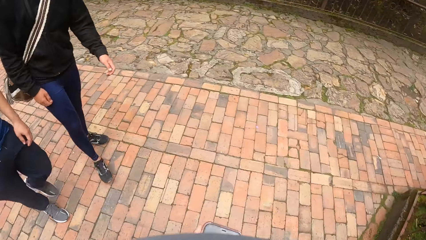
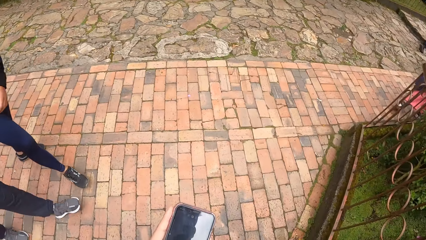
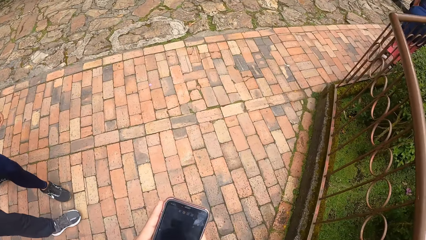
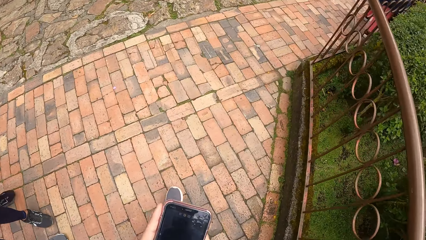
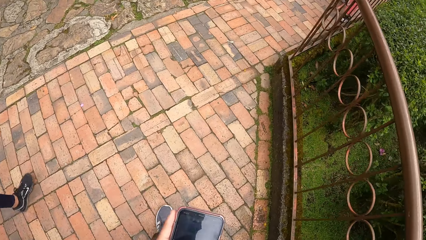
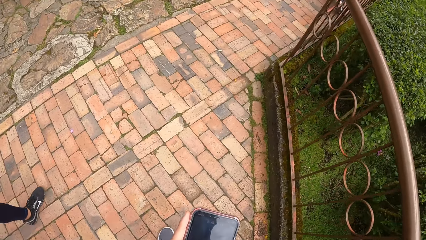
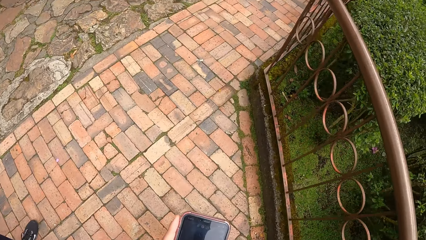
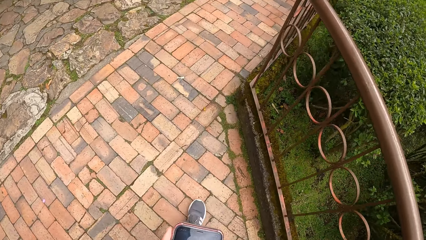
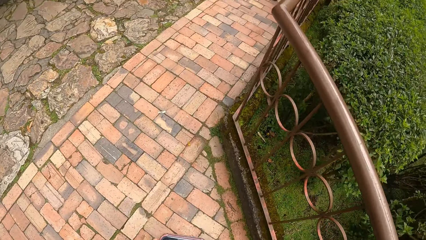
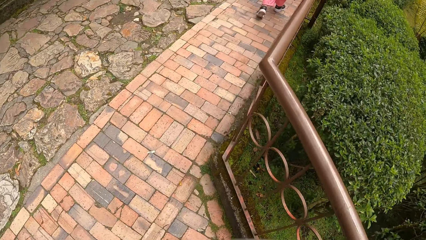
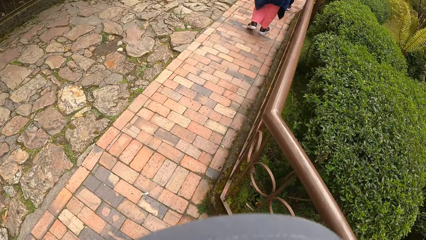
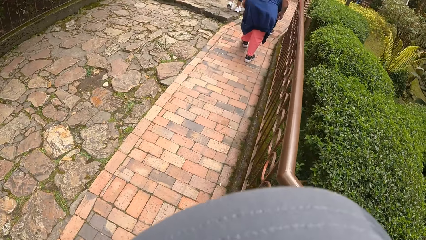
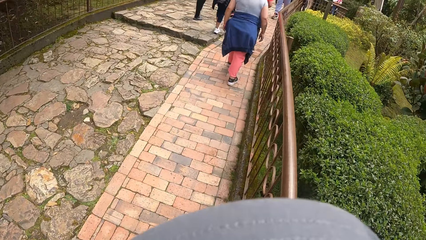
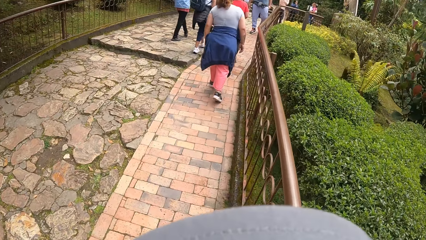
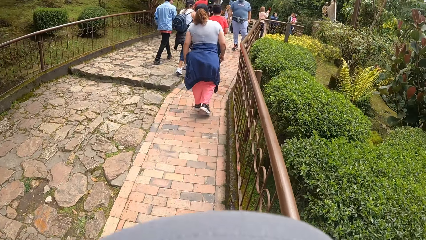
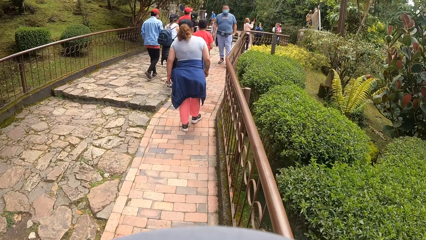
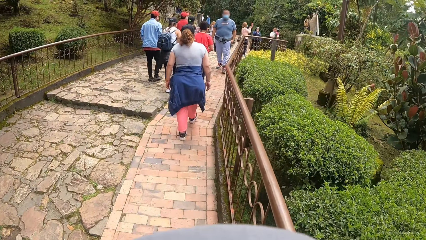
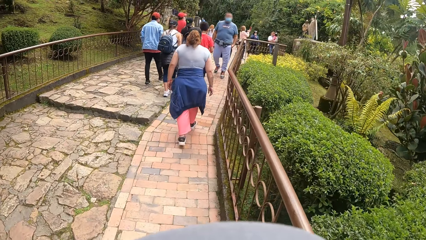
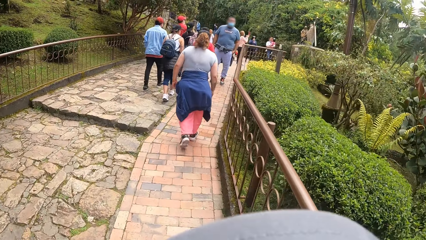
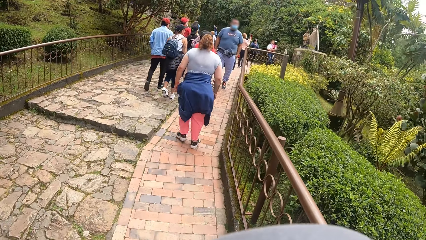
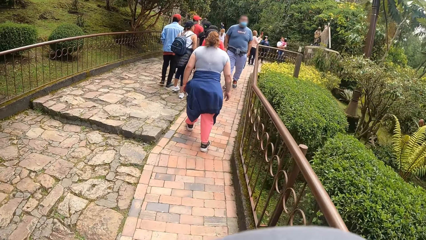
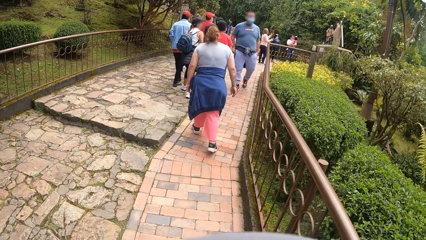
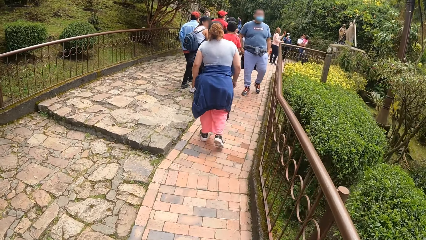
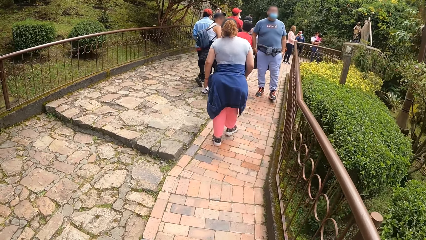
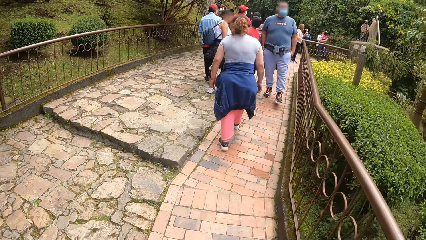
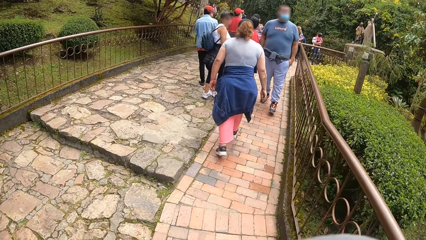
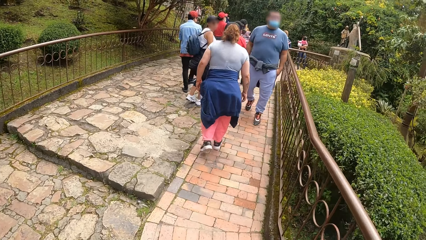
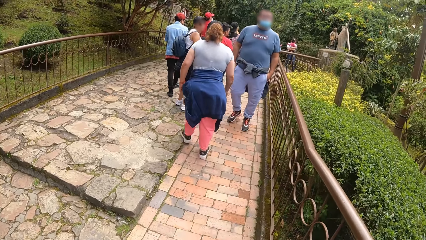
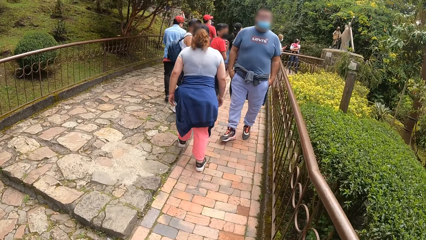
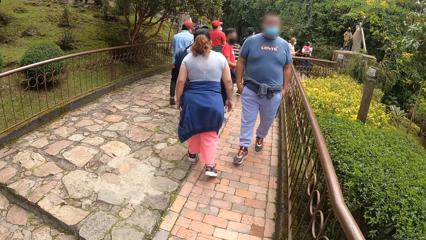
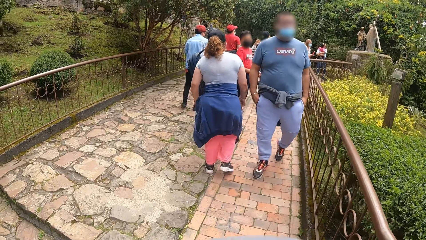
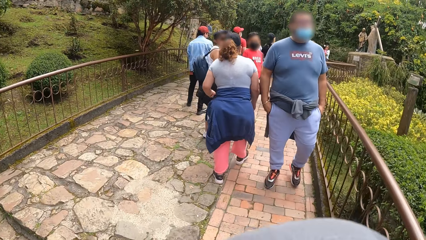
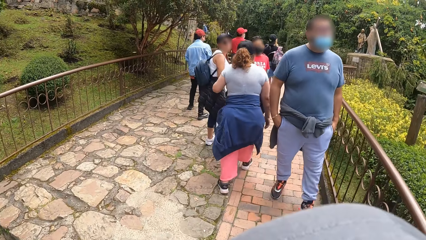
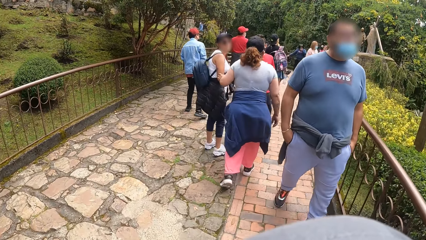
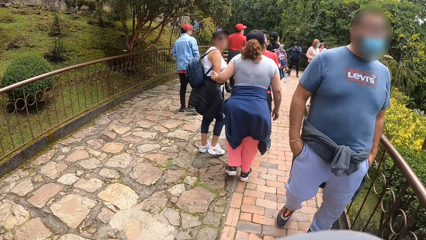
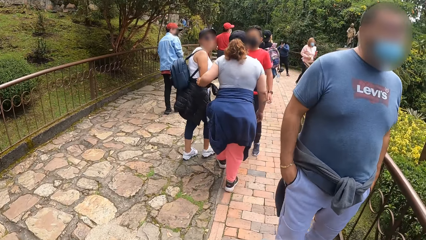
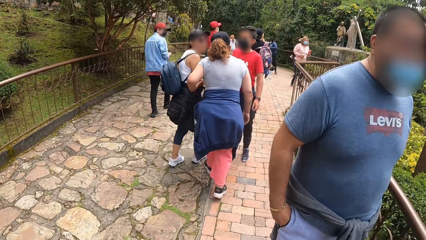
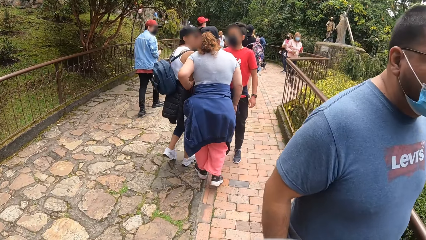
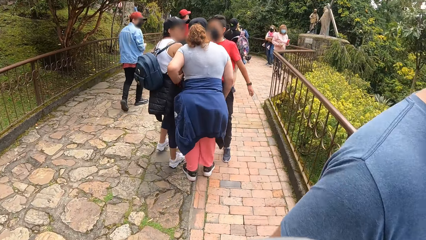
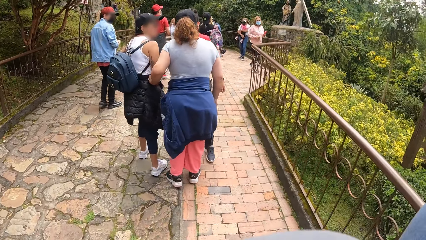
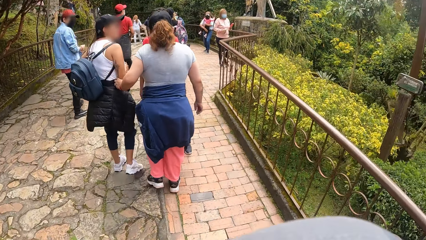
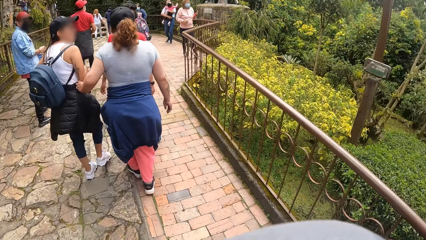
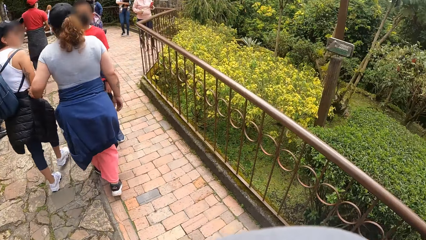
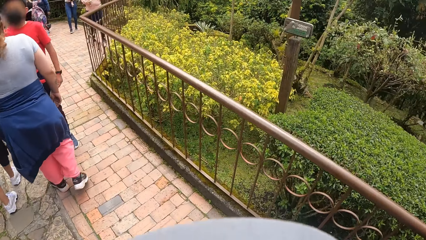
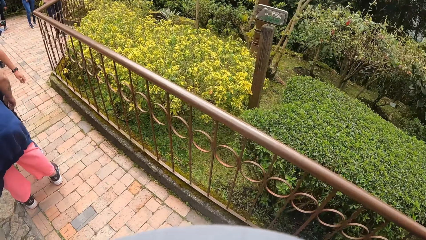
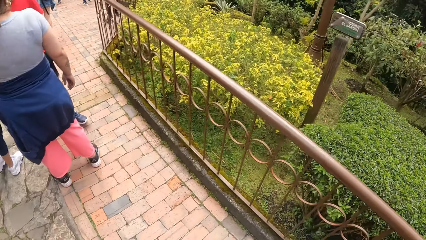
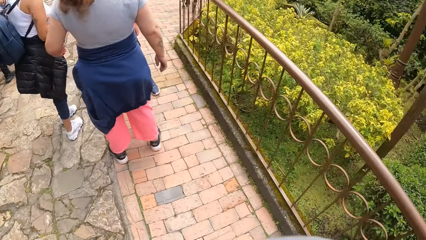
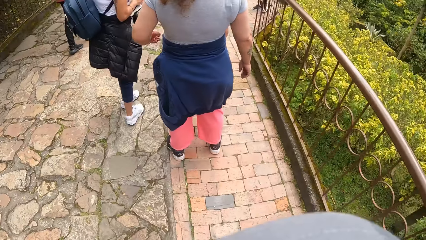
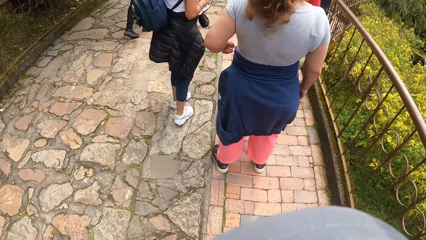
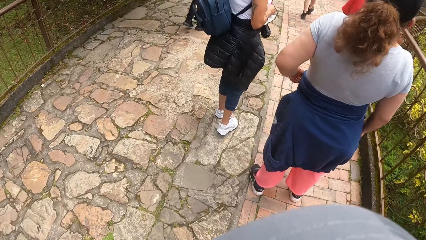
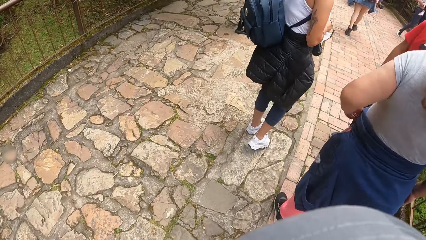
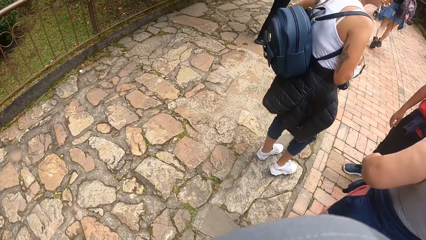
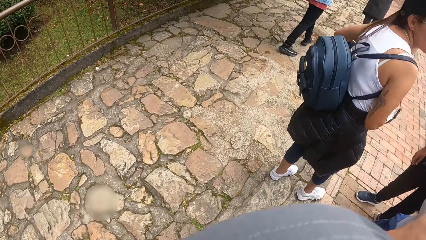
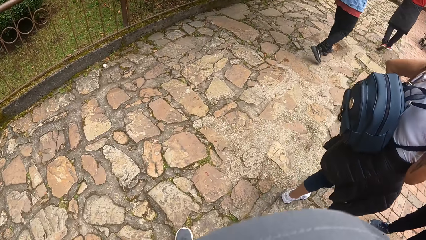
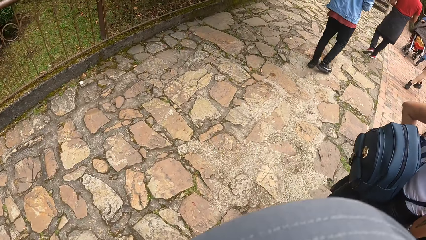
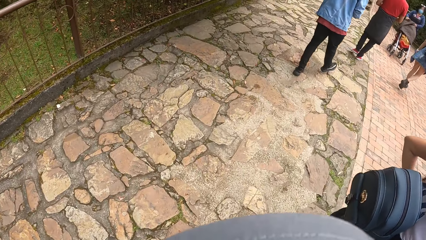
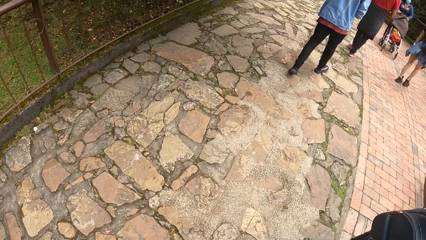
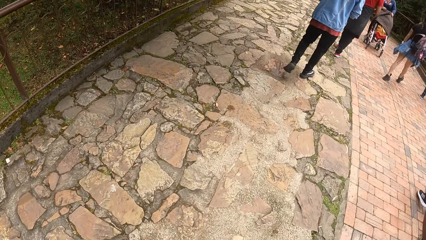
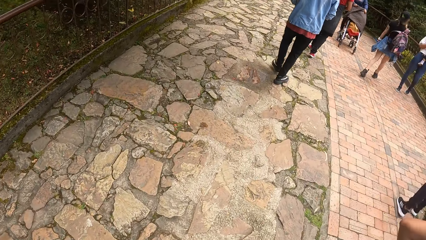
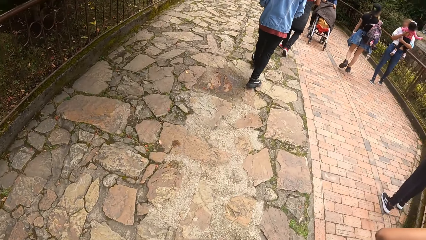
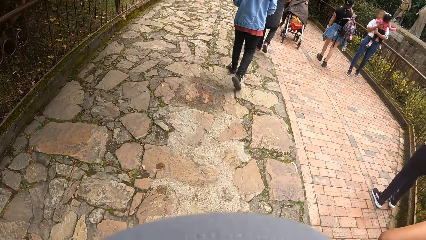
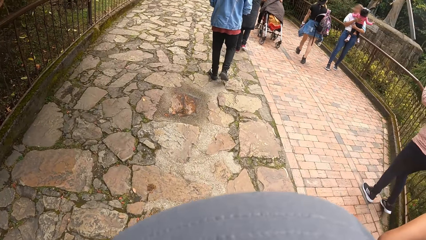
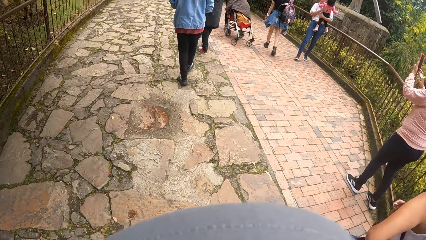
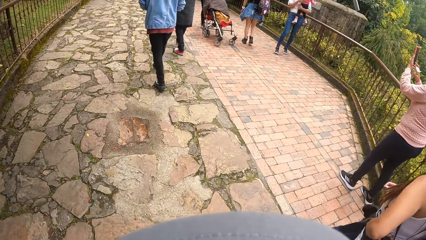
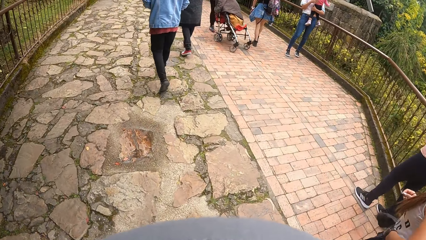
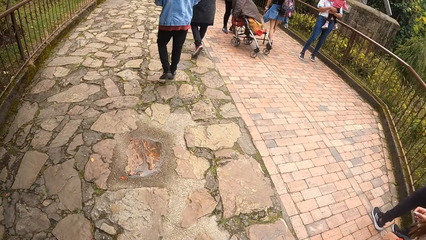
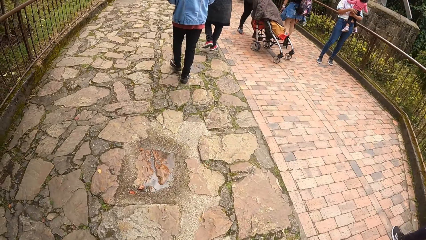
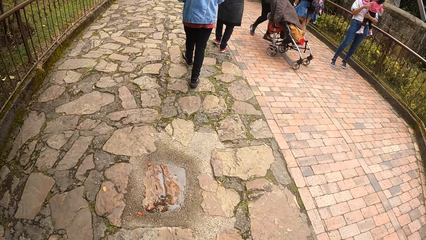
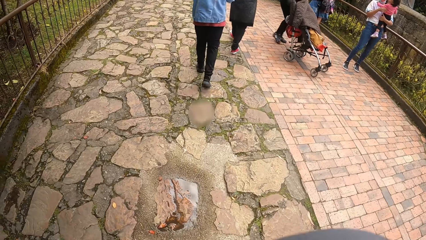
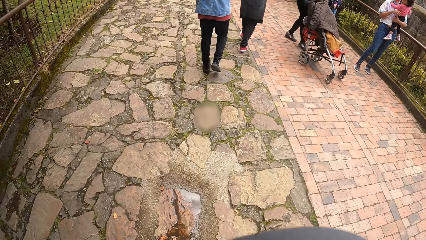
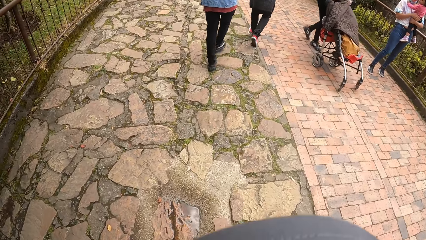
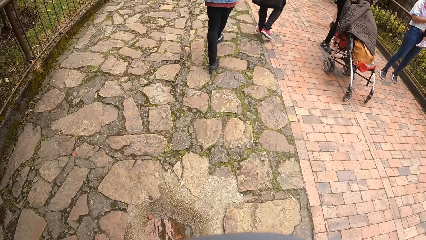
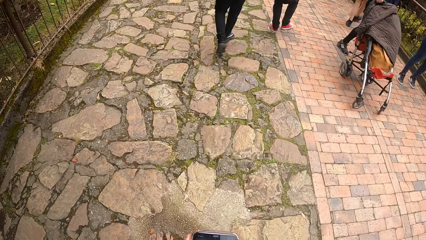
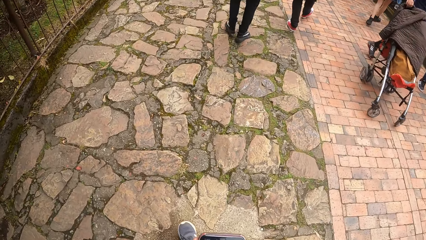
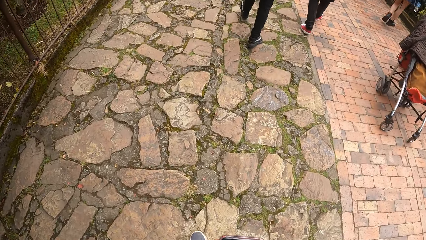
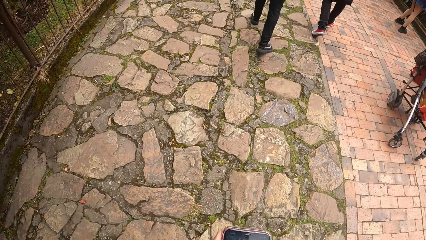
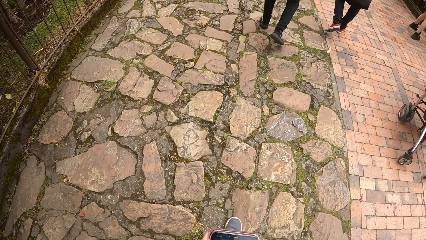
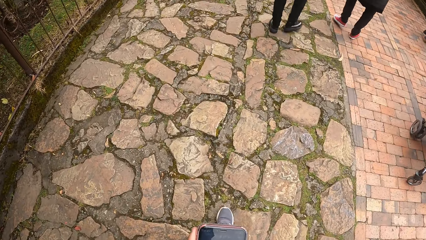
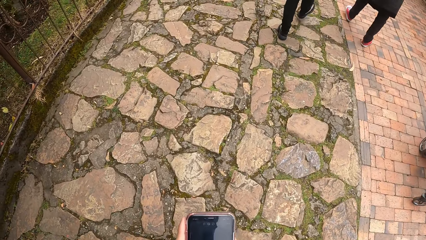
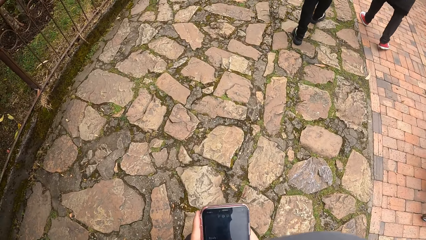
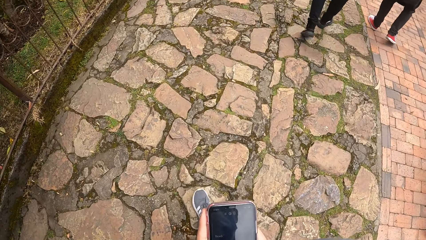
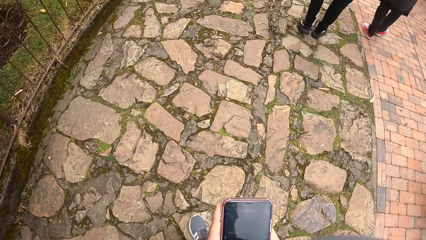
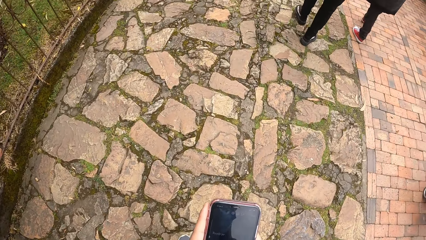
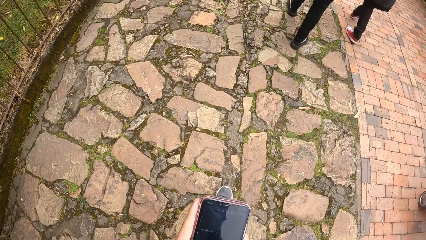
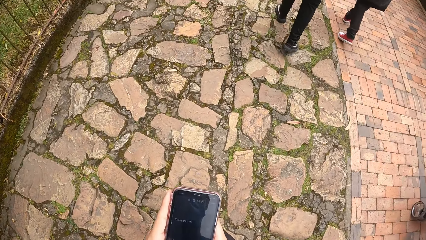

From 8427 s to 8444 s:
The camera wearer walks forward. They look at the phone. They look in front. A man walks past the right hand side of the camera wearer. The camera wearer looks sideways. They walk in front. They look down.
